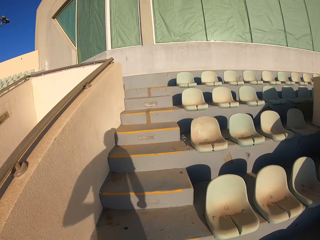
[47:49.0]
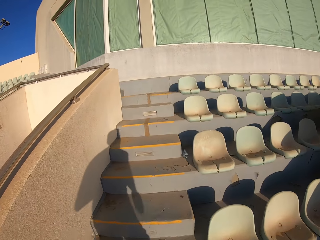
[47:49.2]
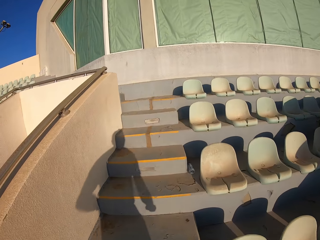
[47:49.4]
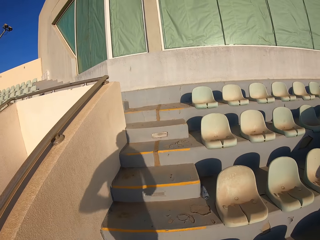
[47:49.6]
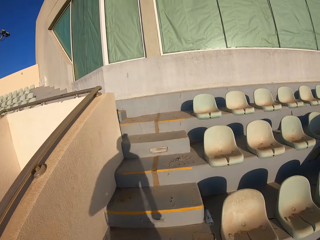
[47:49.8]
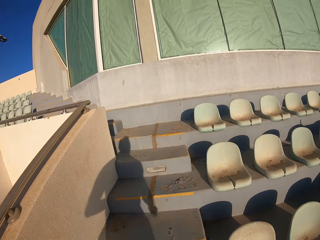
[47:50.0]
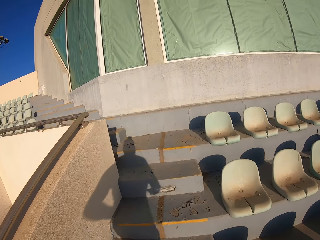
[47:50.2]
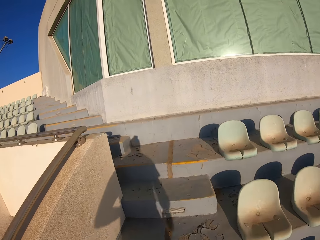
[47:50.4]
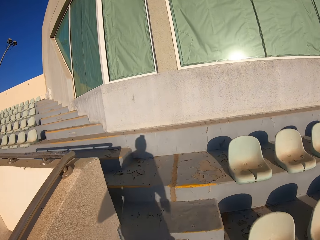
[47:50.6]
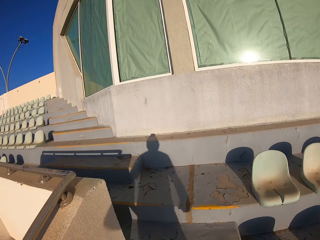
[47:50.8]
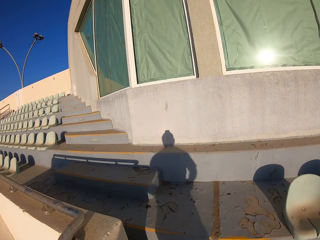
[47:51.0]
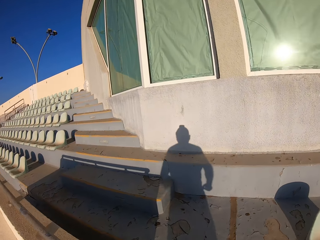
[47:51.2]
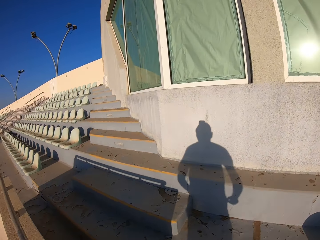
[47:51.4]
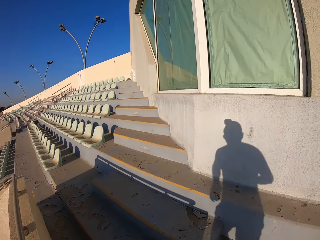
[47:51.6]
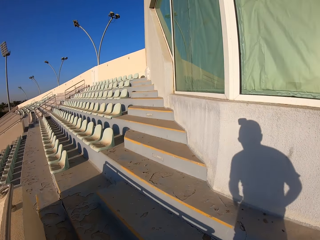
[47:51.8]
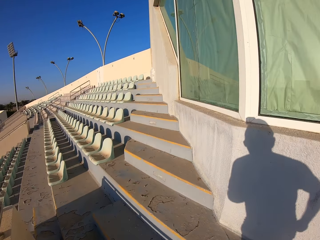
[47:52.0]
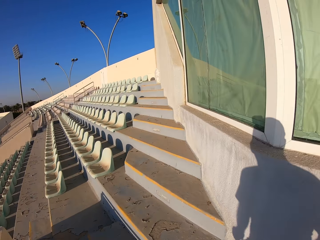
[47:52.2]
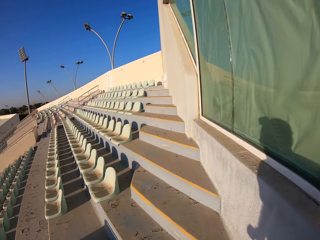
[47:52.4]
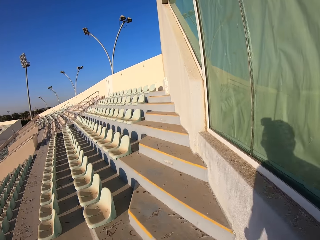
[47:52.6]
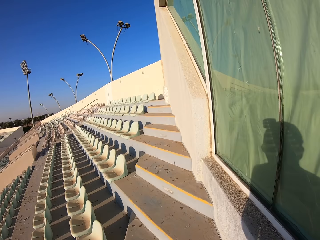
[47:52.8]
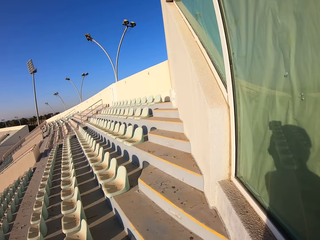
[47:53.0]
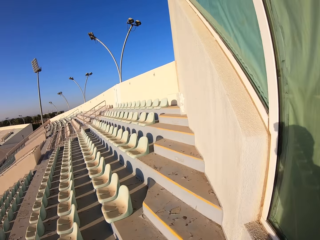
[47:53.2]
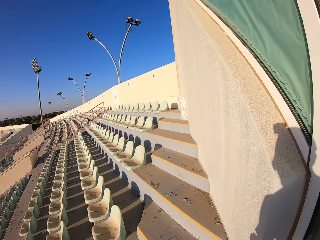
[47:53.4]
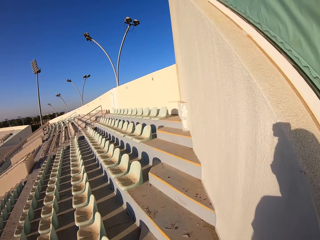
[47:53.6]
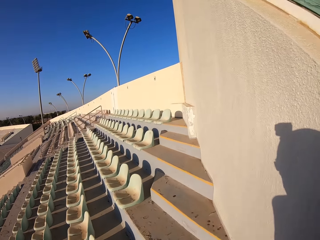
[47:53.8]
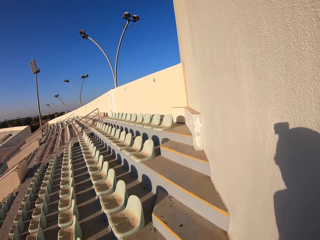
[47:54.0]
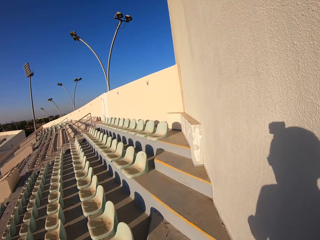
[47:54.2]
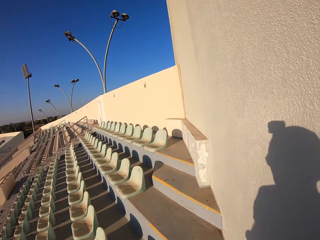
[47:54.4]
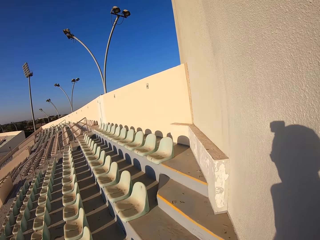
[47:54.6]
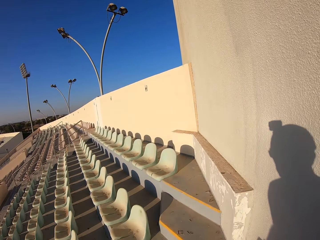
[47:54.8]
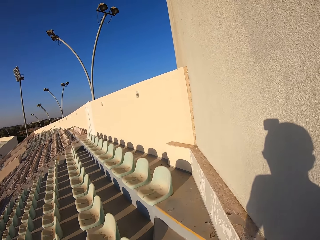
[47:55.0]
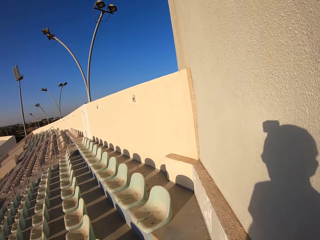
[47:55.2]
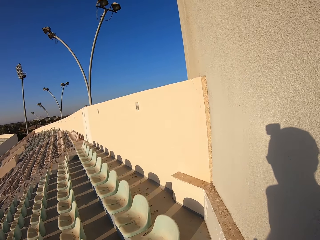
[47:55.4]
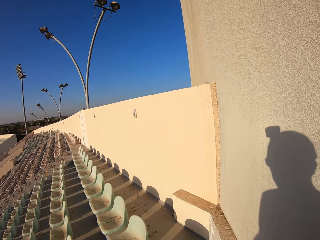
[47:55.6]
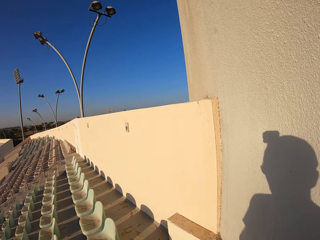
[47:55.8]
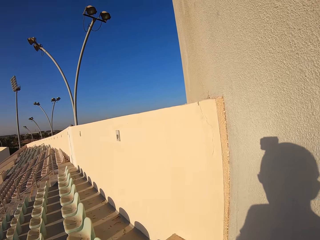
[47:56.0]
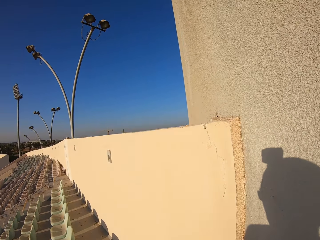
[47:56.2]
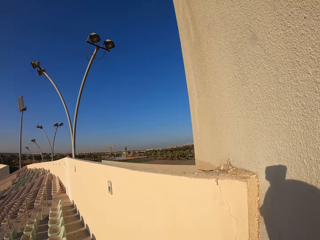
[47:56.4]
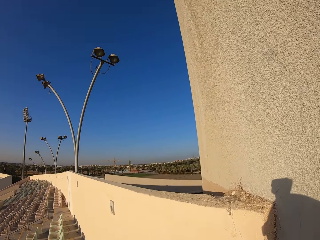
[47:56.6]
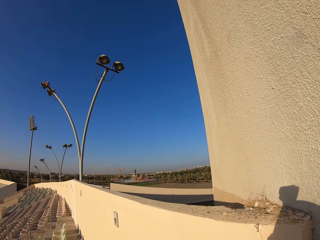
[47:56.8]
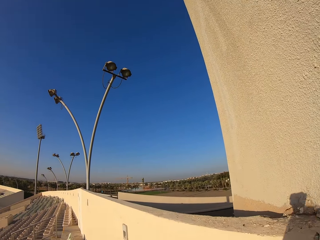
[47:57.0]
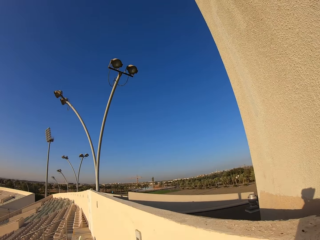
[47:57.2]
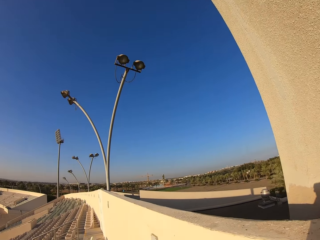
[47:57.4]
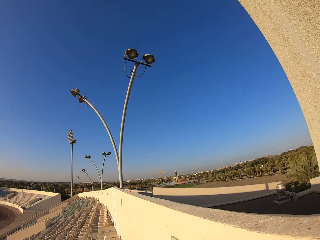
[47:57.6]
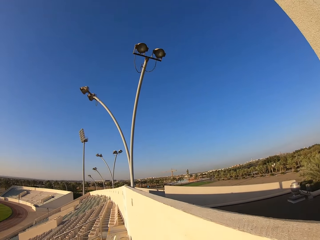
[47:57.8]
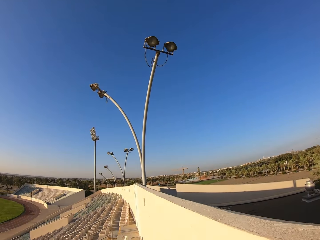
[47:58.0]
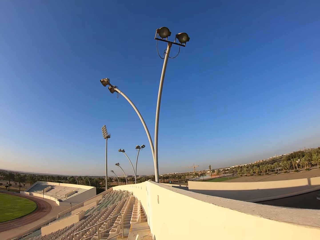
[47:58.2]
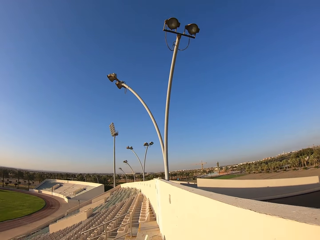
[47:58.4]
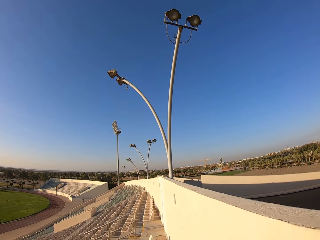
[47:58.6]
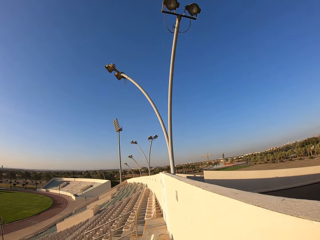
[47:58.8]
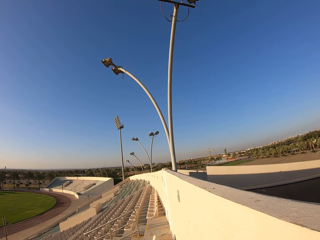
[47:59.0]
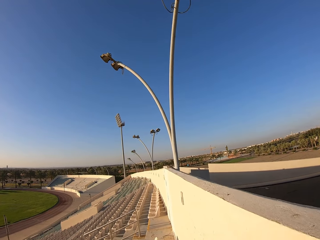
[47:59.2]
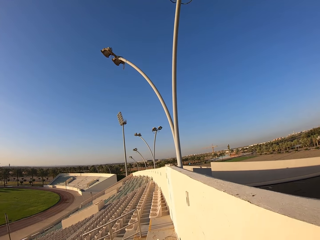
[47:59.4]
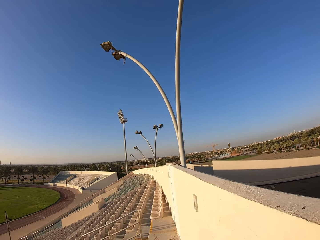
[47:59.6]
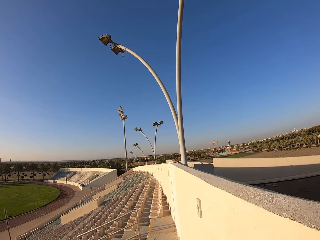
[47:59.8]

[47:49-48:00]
The camera wearer walks on the stadium.

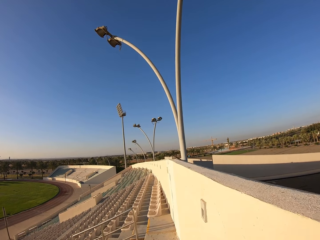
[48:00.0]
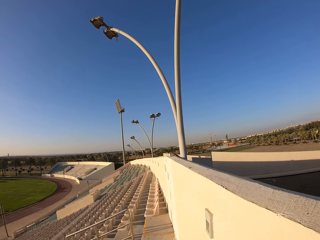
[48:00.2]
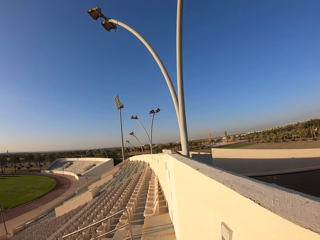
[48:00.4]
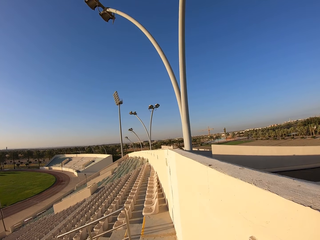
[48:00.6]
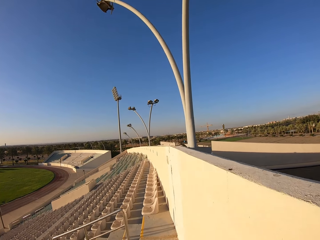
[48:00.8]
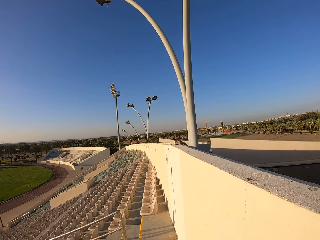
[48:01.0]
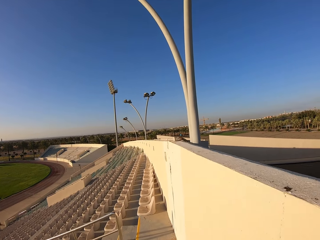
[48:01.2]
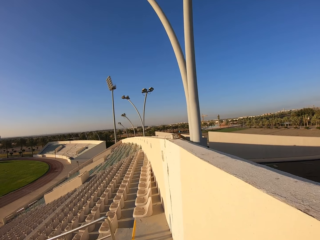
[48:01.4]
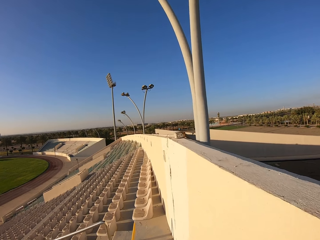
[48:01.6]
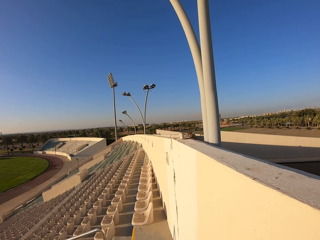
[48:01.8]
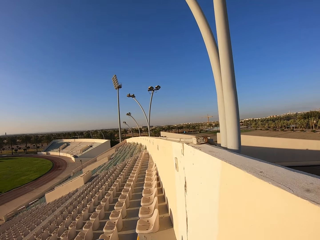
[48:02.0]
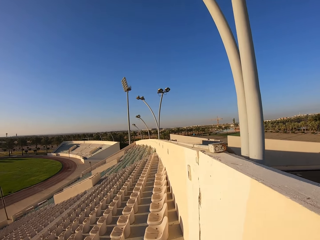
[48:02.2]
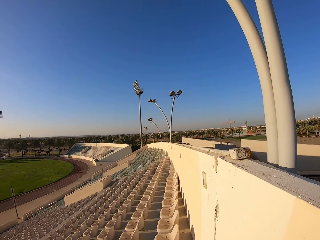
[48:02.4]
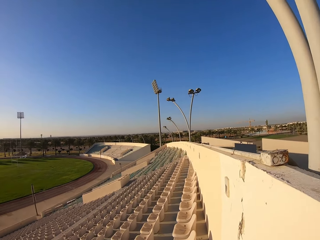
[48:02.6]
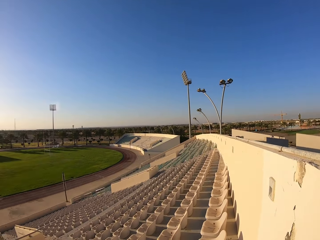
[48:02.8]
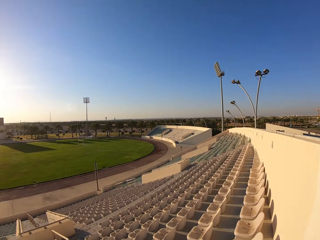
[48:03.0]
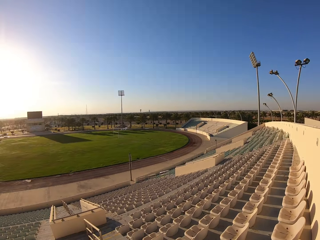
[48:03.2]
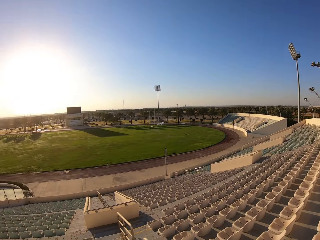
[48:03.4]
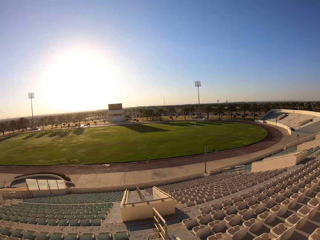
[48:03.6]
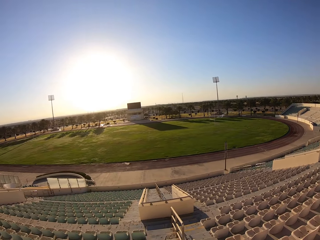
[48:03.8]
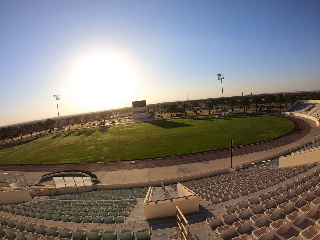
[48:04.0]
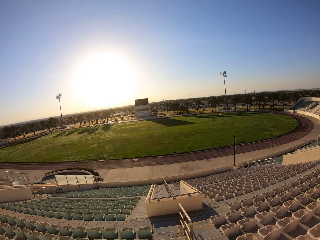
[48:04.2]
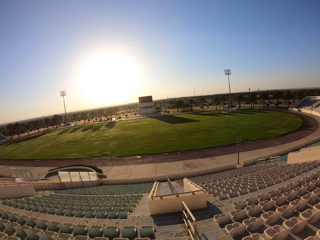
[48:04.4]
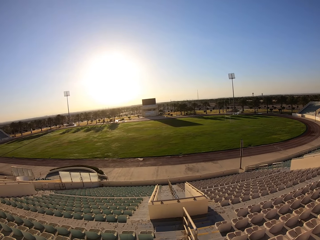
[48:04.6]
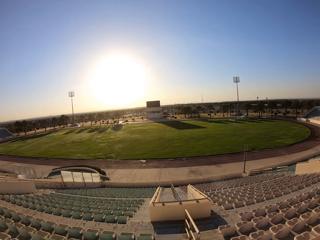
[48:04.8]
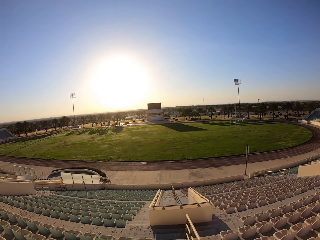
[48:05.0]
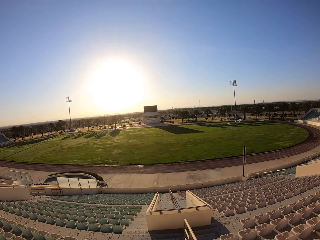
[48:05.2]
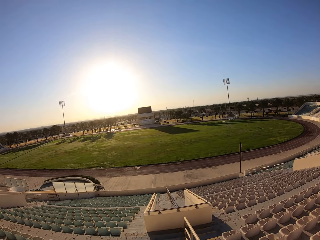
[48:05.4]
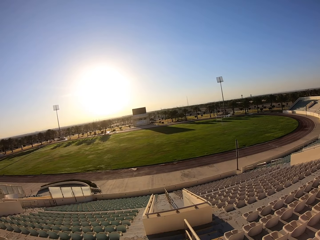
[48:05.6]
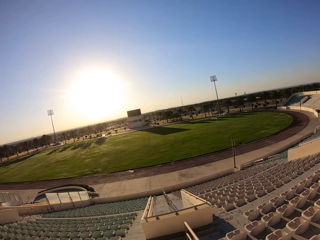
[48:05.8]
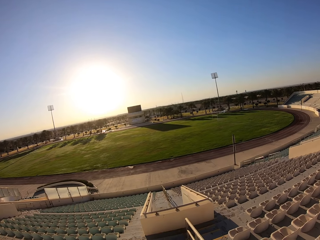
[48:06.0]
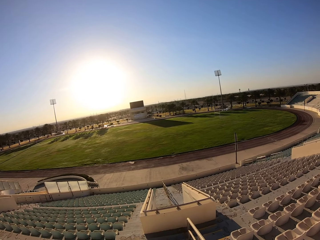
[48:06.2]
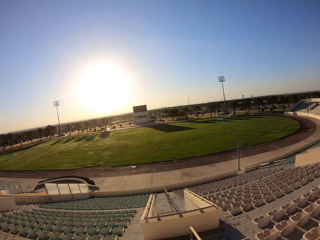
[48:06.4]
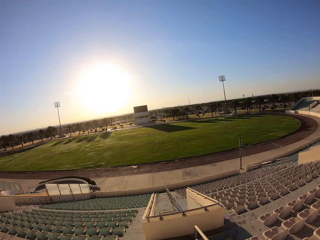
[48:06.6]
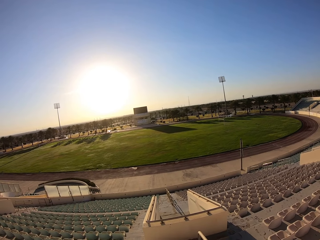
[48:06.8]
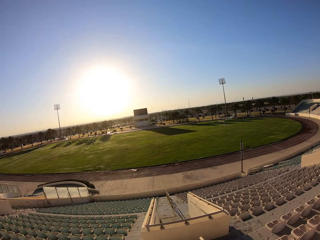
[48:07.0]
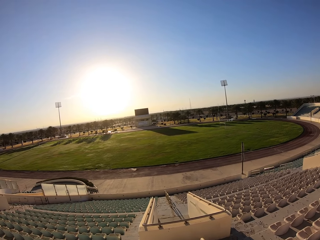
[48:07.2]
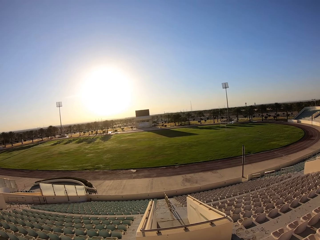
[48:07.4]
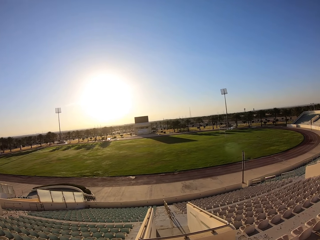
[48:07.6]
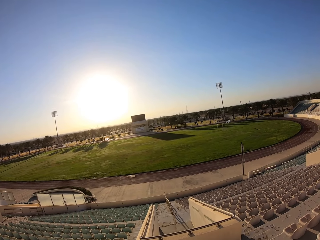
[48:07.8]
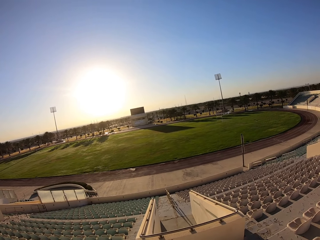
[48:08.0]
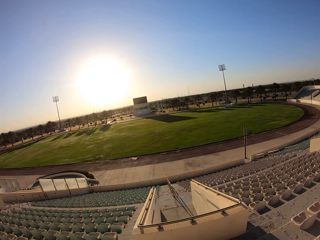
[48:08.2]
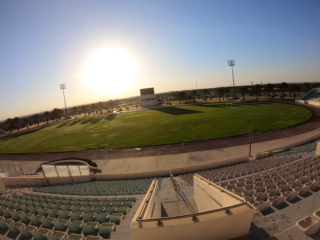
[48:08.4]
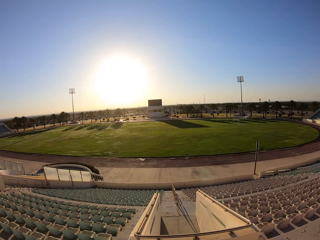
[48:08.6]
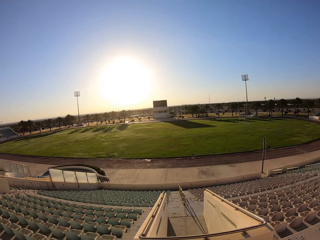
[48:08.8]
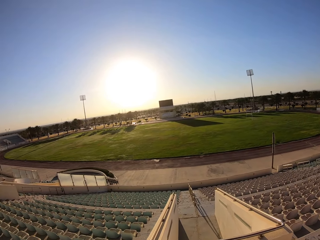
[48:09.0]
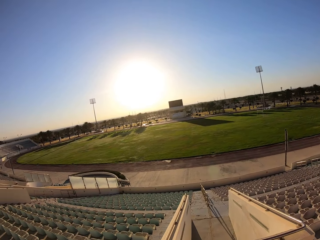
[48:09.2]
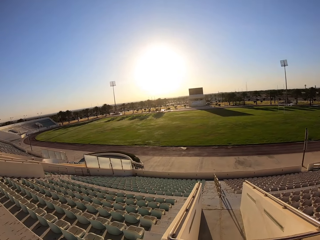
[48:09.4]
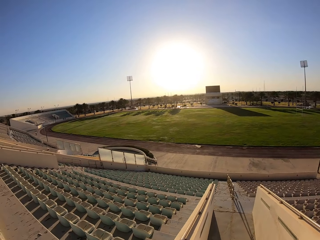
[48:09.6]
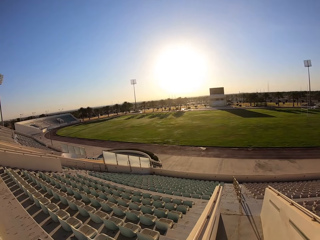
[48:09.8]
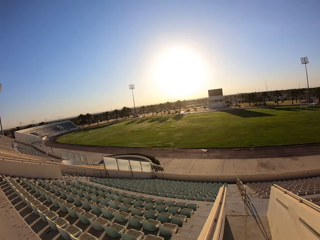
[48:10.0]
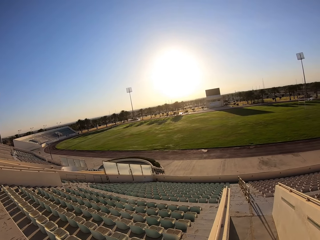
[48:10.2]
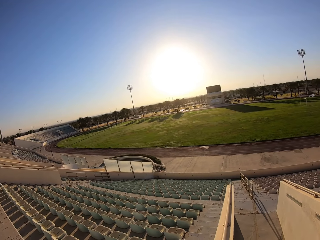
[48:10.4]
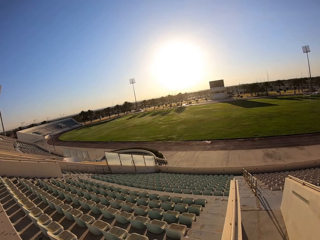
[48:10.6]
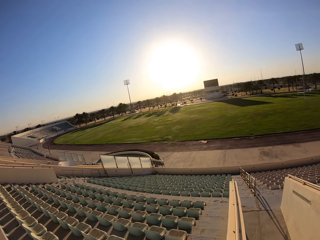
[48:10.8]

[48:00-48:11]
The camera wearer walks down the staircase.
